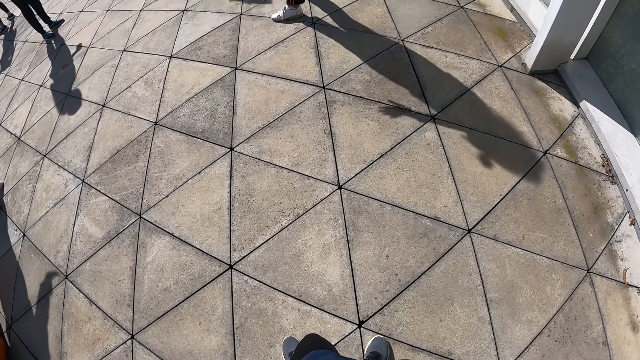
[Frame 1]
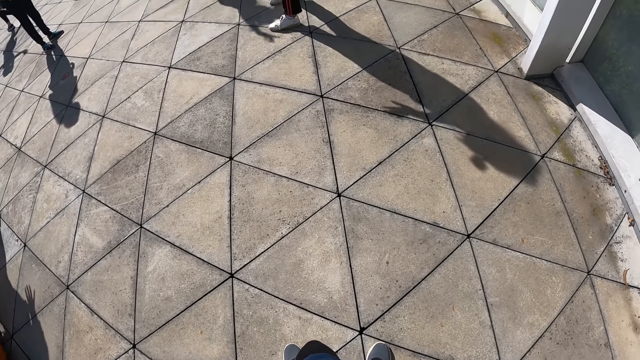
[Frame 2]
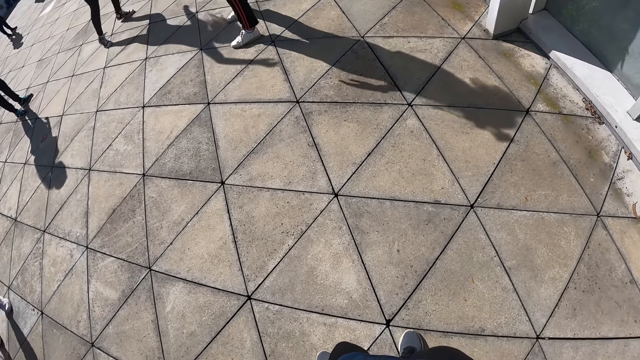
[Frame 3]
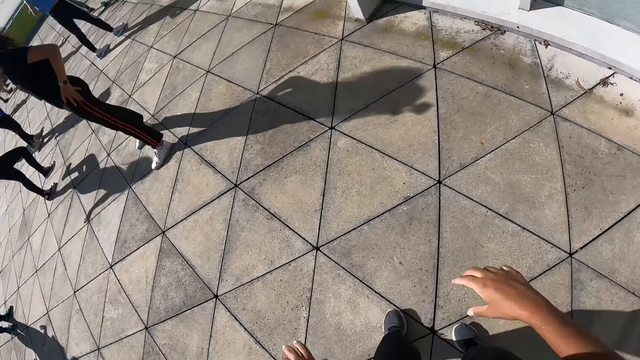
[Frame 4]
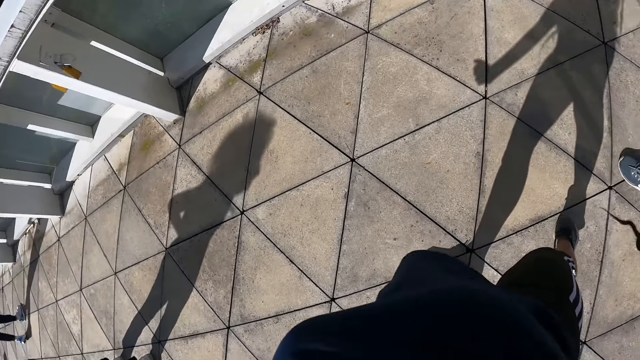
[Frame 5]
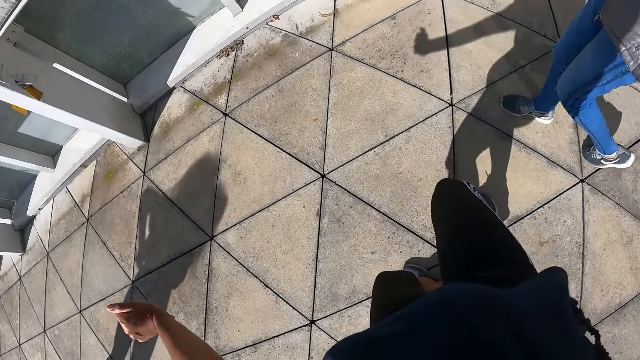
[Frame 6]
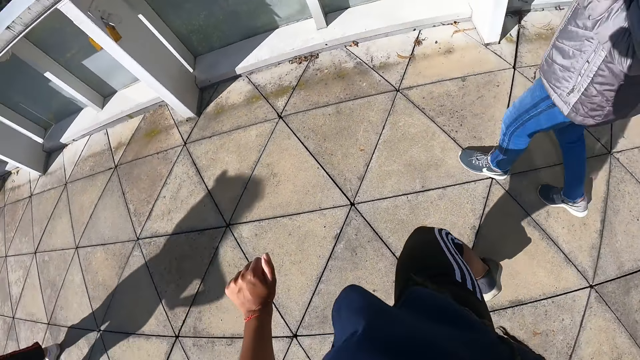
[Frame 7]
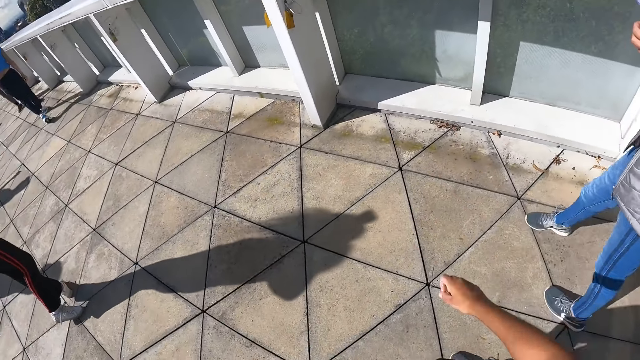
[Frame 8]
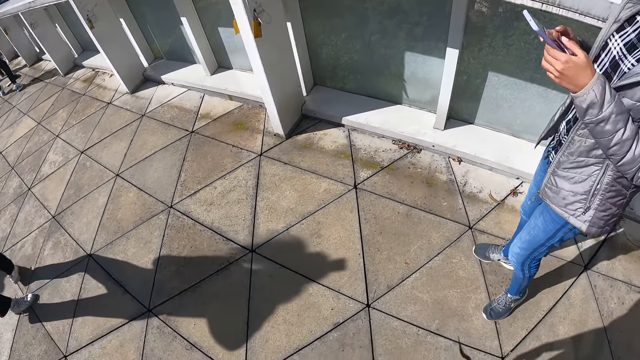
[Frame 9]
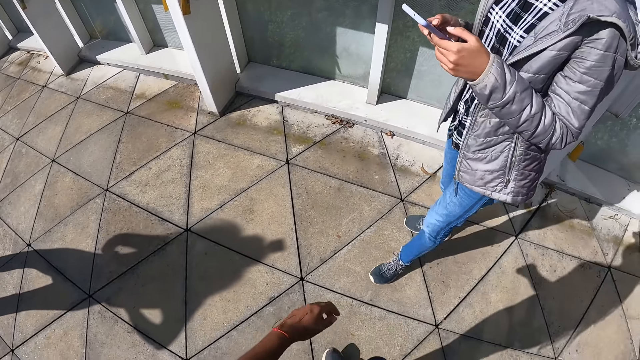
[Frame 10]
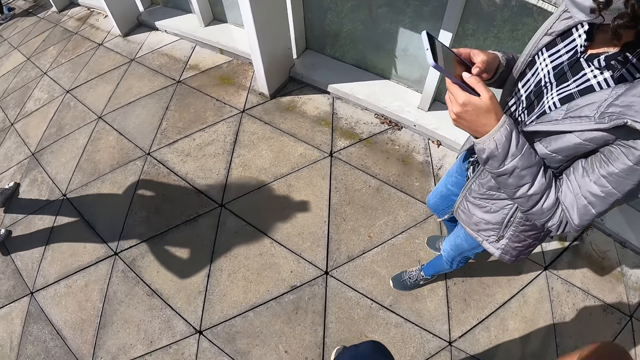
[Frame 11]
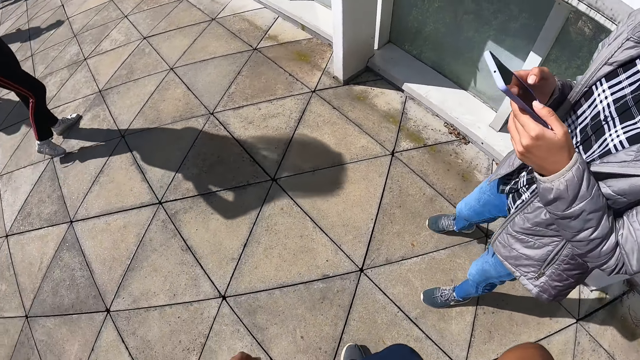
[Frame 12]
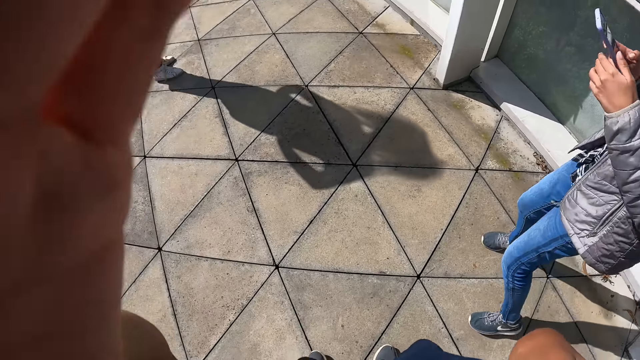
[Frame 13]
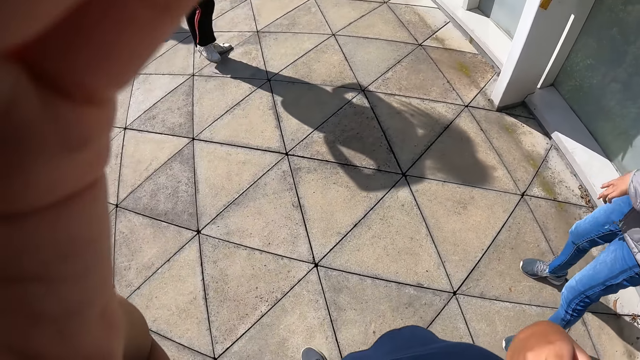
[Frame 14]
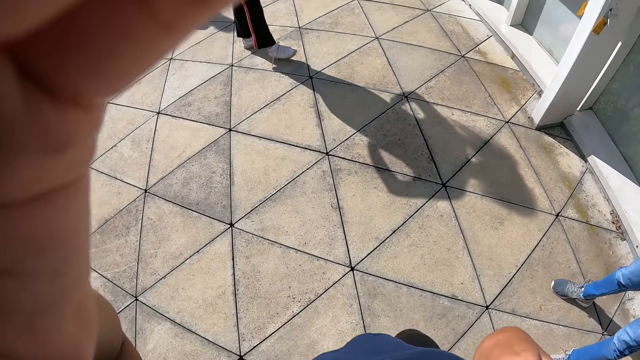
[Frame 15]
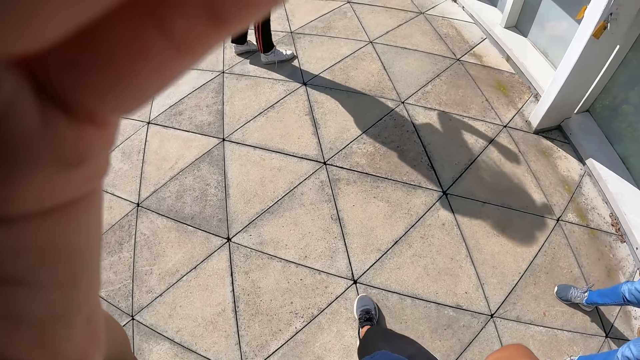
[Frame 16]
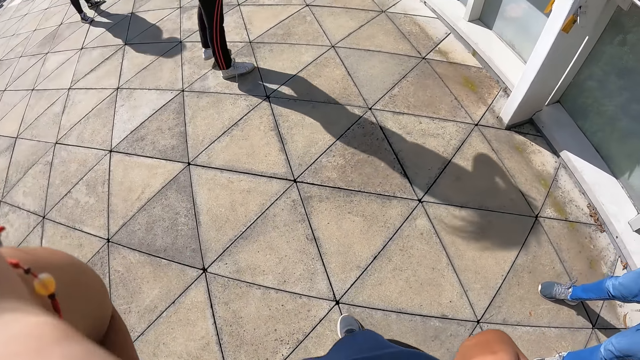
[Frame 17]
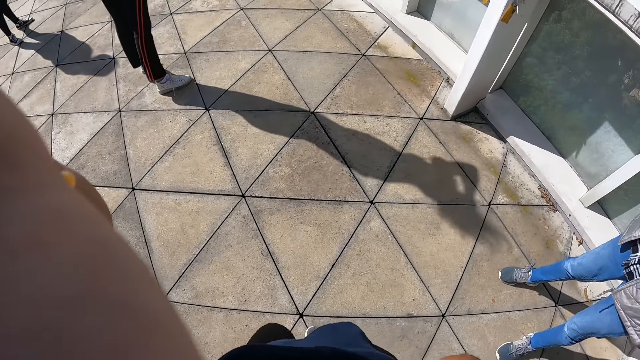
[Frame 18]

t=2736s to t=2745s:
The camera wearer dances on the floor. A woman operates a phone with her hands. The camera wearer adjusts a camera on her head with her left hand.

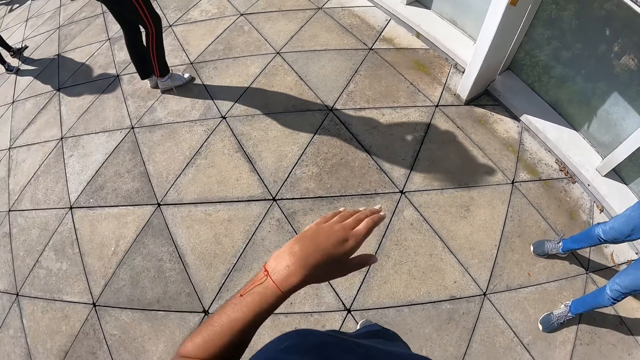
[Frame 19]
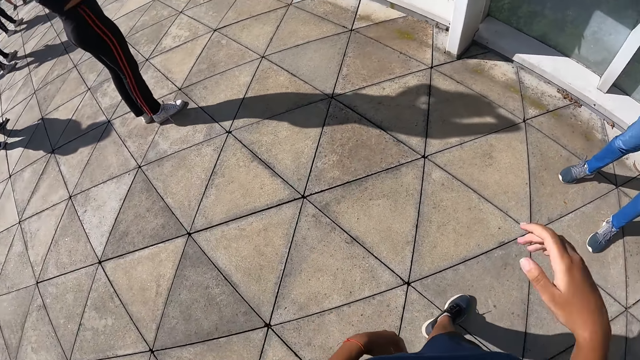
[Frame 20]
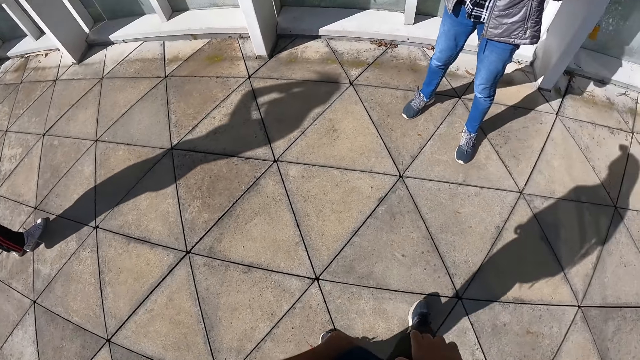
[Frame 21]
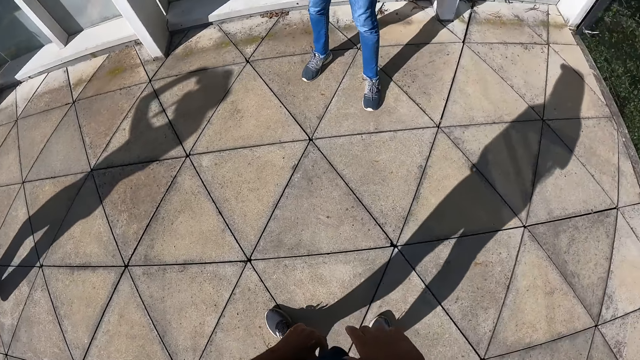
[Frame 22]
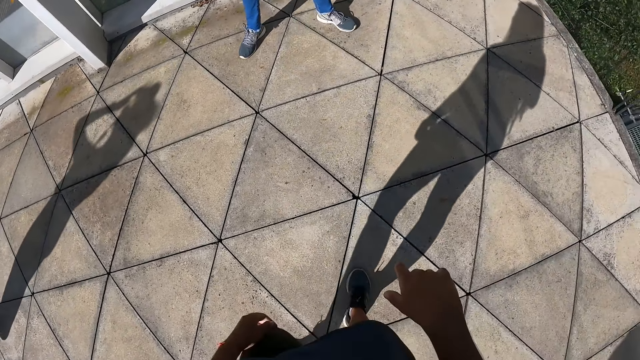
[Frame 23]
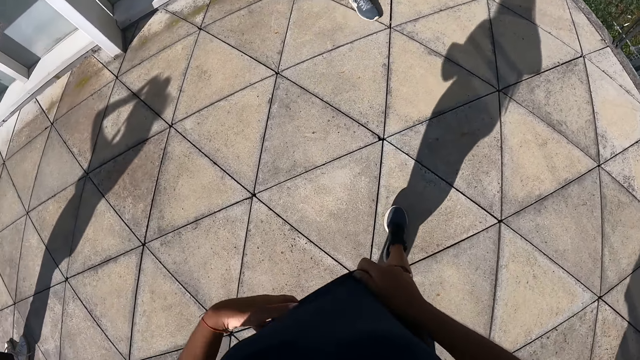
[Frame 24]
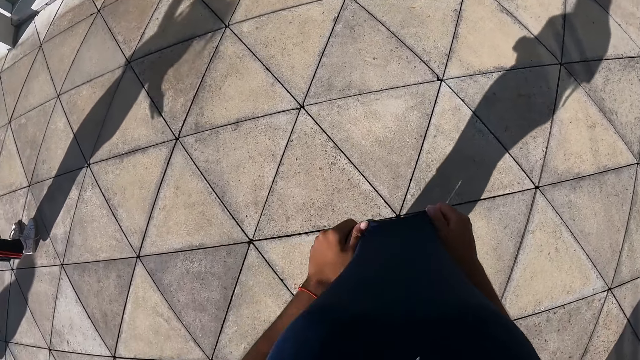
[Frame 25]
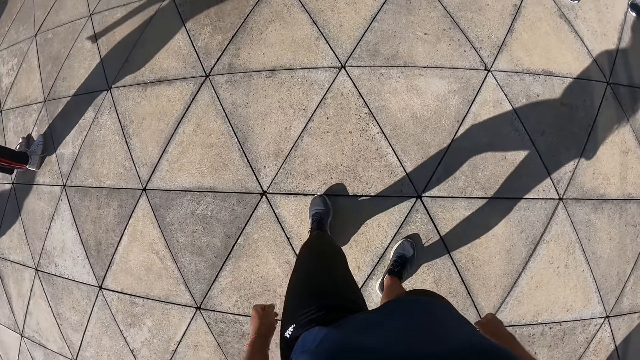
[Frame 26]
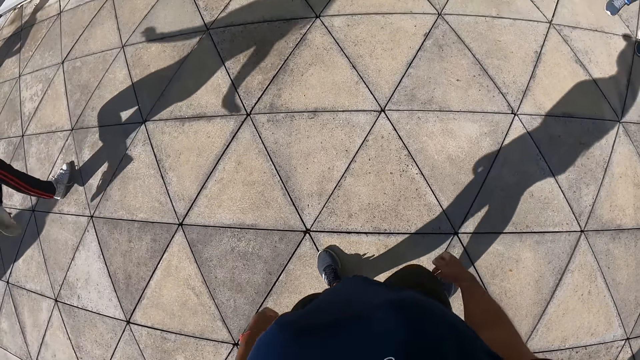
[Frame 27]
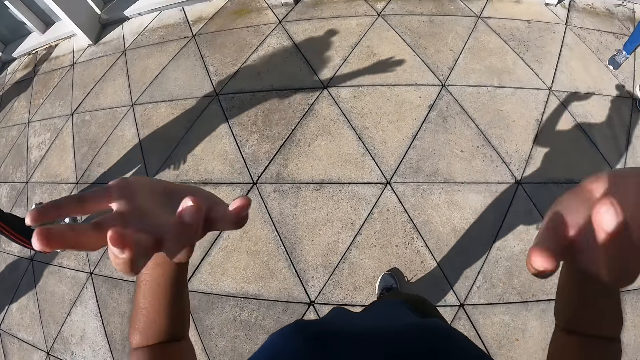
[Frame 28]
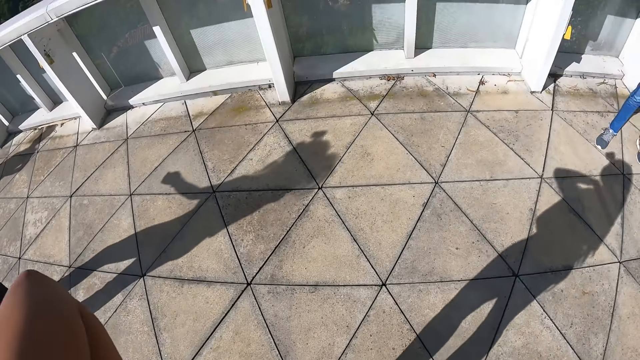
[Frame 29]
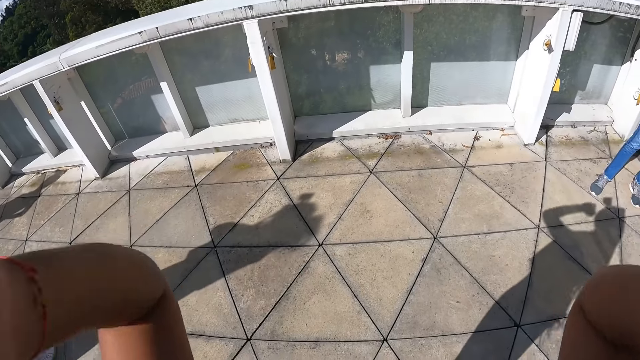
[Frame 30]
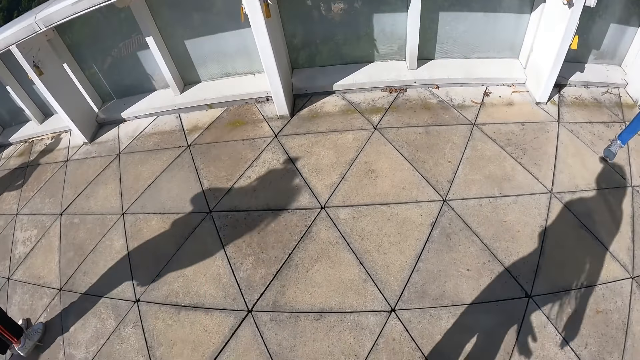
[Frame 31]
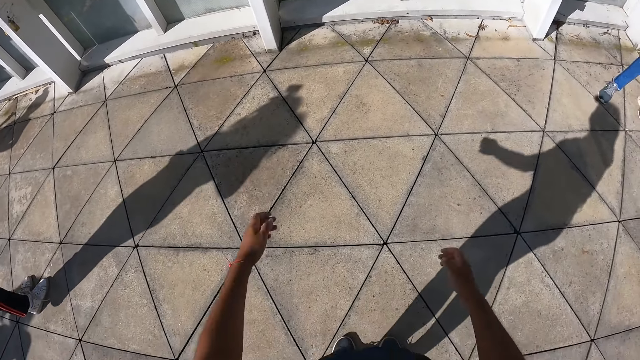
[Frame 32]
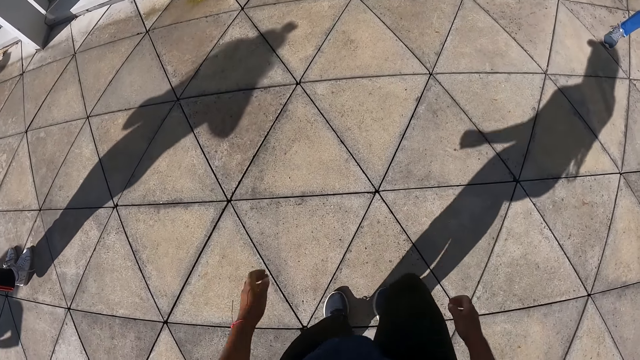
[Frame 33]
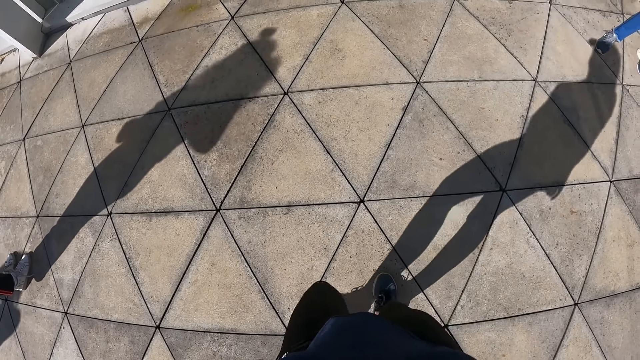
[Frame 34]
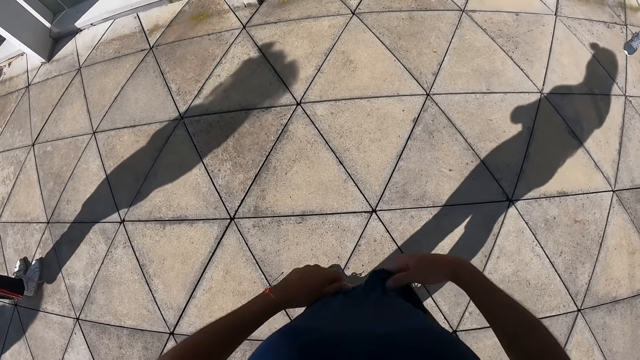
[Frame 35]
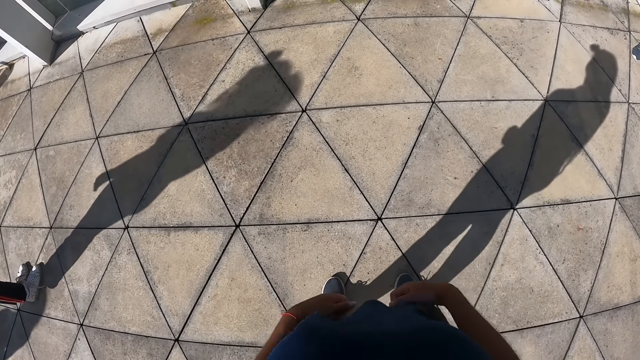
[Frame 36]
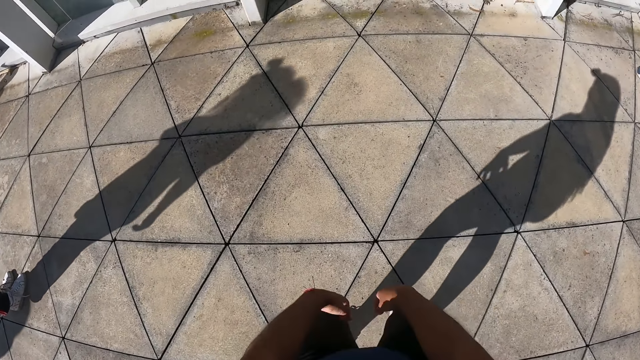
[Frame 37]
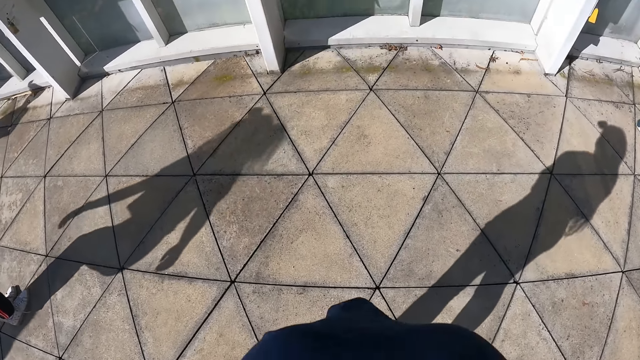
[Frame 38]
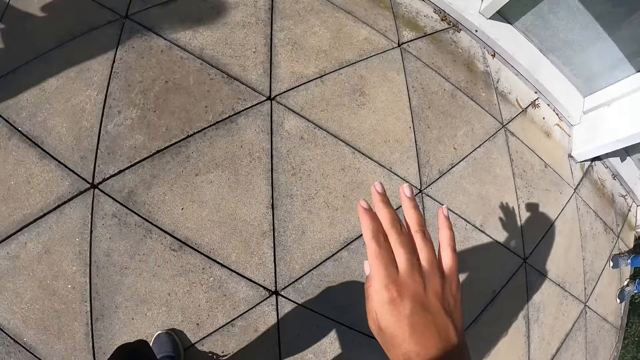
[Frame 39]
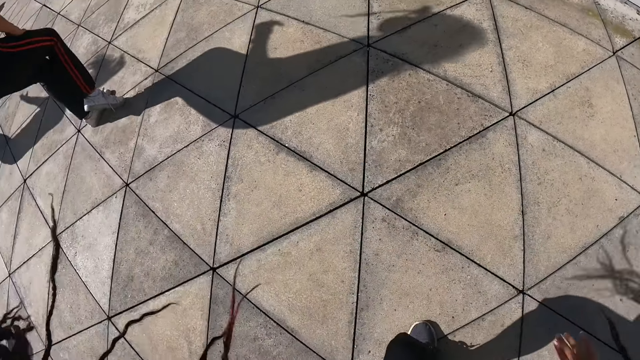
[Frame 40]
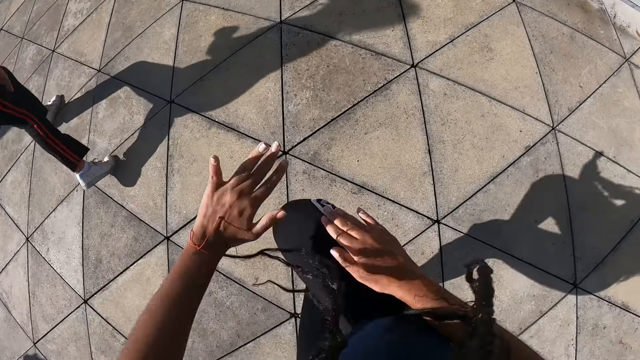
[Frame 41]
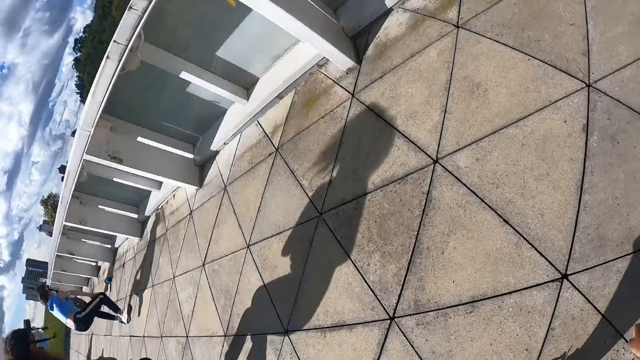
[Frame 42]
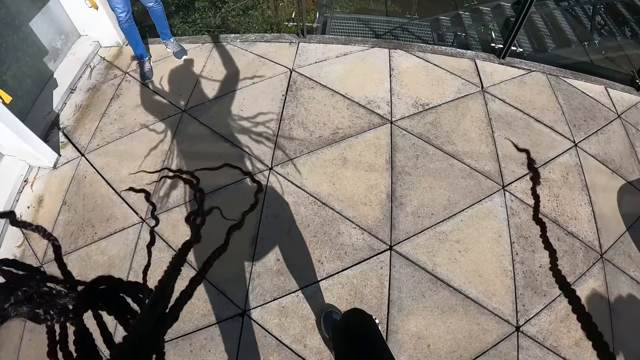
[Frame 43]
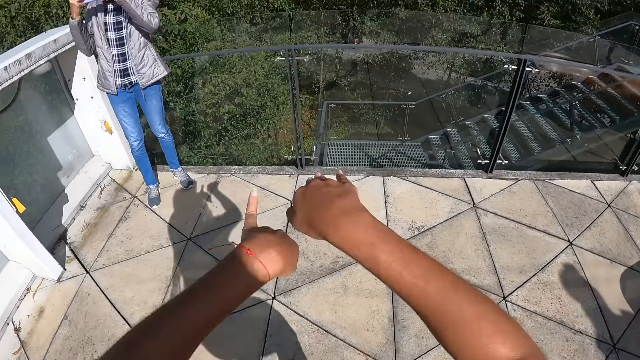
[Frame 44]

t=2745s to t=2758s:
The camera wearer turns right. She adjusts her shirt with her hands. She adjusts her hair, swings her hands and adjusts the t-shirt. She dances outdoors on the floor with the group of people.
